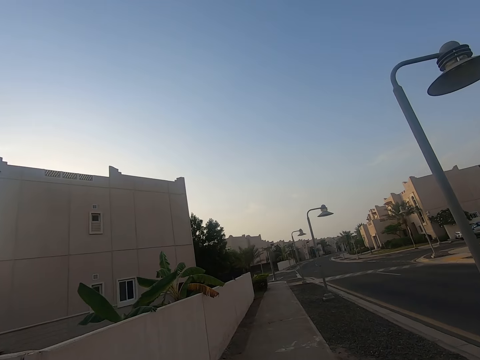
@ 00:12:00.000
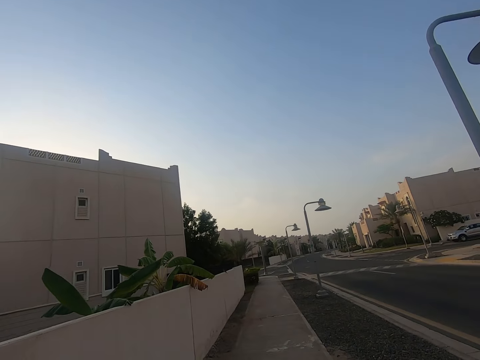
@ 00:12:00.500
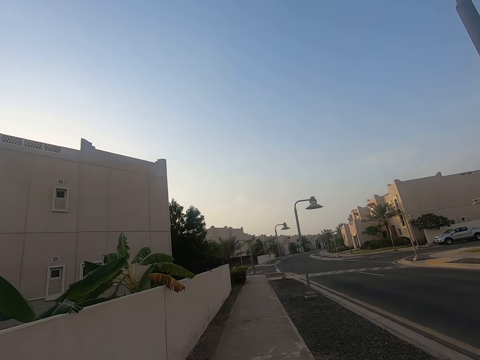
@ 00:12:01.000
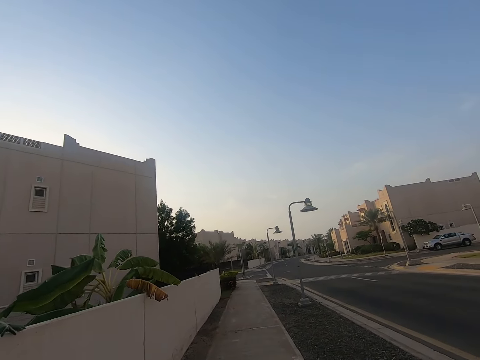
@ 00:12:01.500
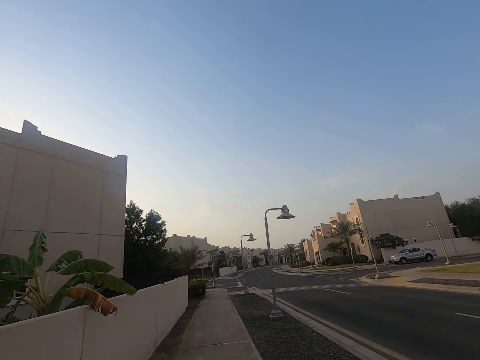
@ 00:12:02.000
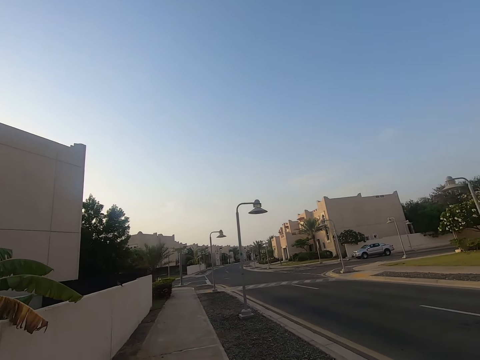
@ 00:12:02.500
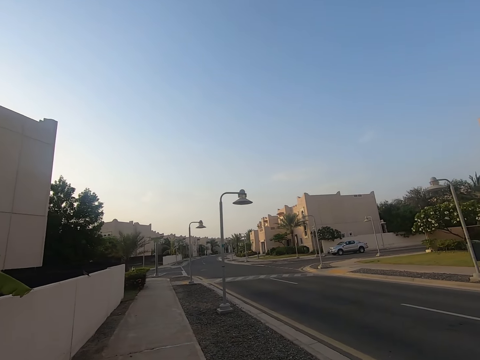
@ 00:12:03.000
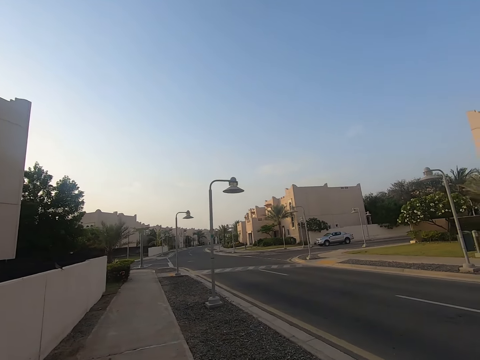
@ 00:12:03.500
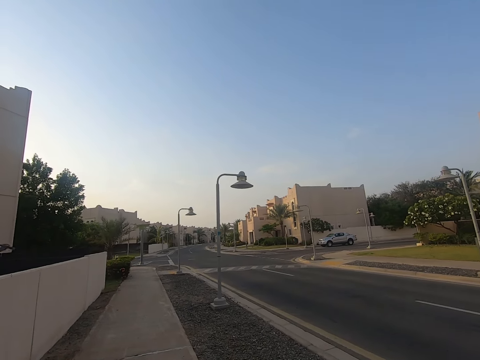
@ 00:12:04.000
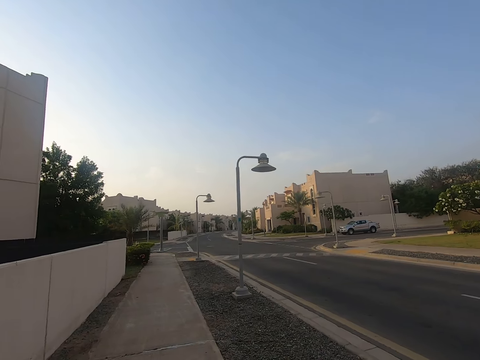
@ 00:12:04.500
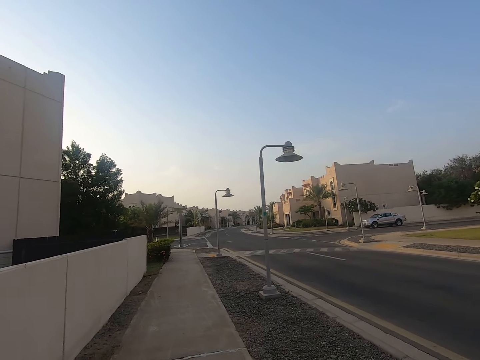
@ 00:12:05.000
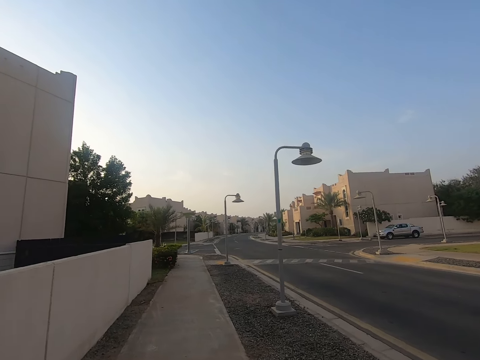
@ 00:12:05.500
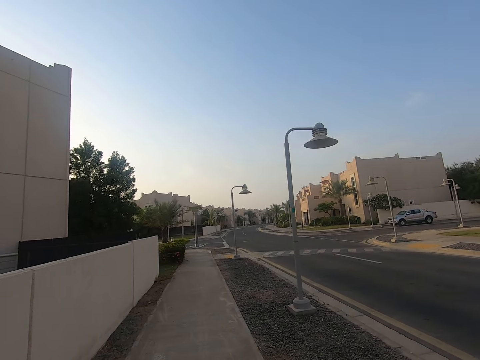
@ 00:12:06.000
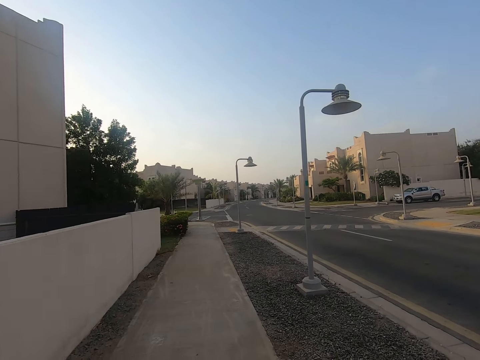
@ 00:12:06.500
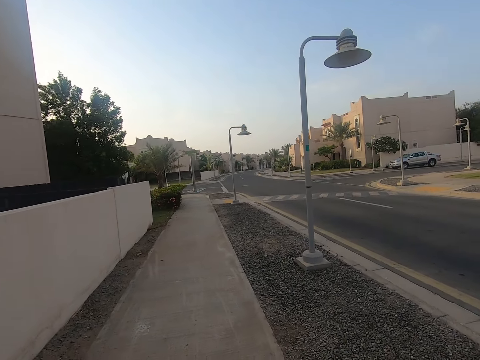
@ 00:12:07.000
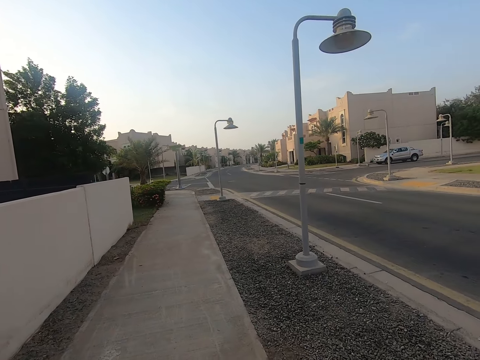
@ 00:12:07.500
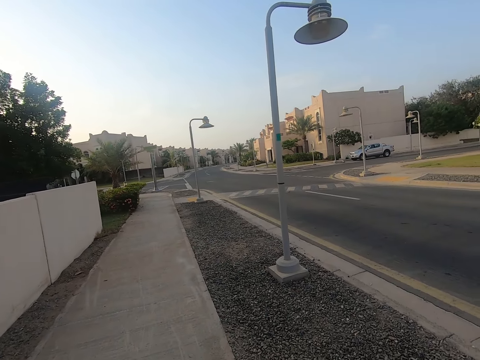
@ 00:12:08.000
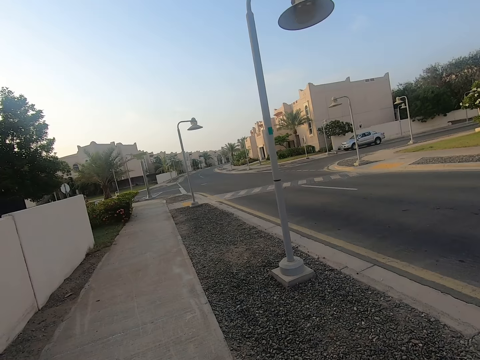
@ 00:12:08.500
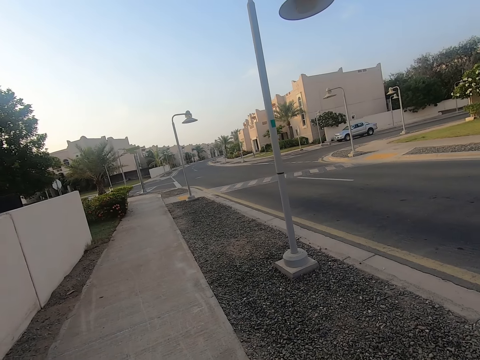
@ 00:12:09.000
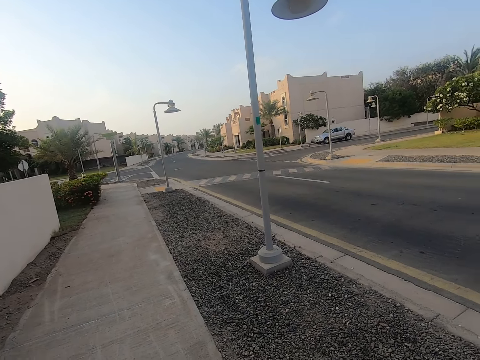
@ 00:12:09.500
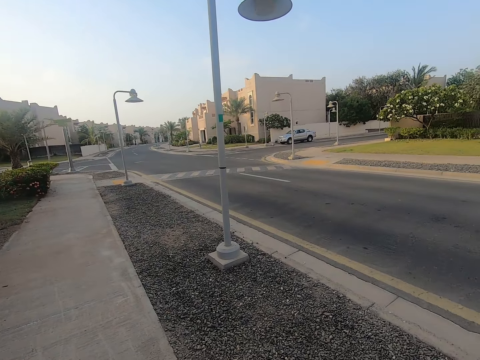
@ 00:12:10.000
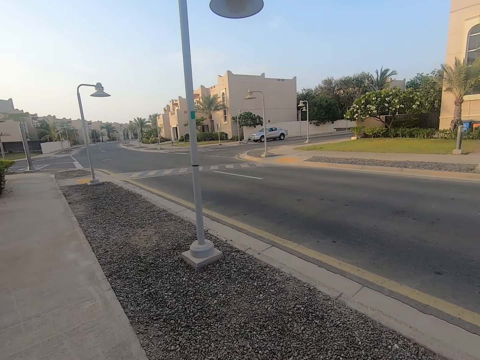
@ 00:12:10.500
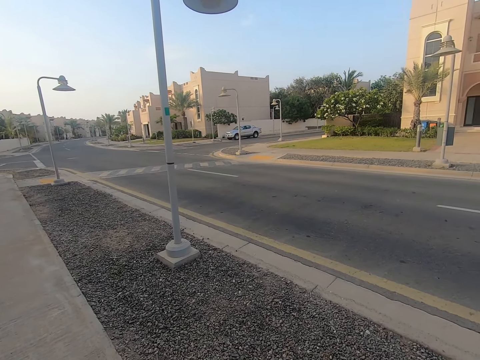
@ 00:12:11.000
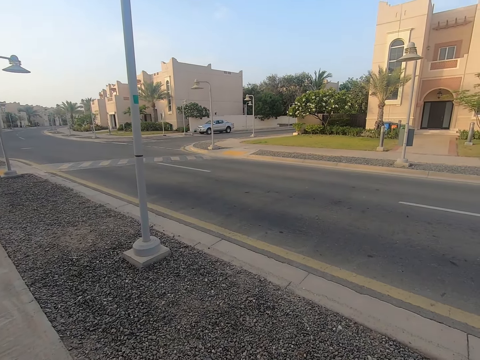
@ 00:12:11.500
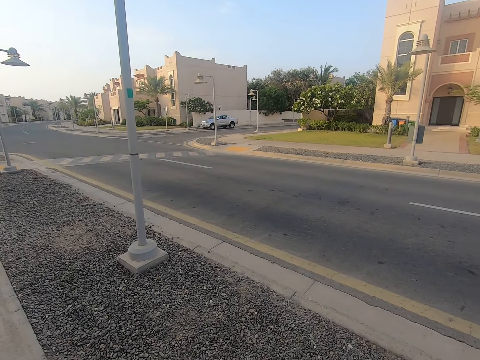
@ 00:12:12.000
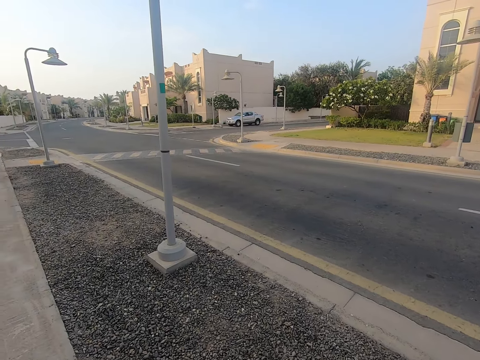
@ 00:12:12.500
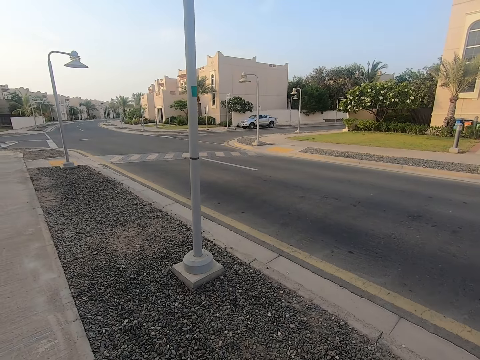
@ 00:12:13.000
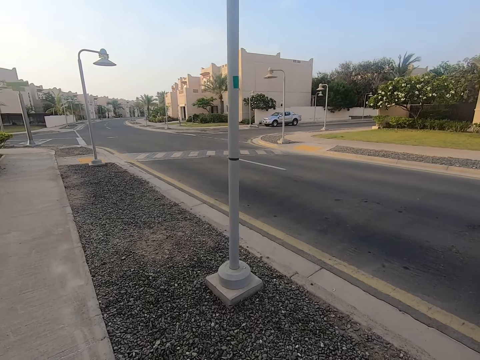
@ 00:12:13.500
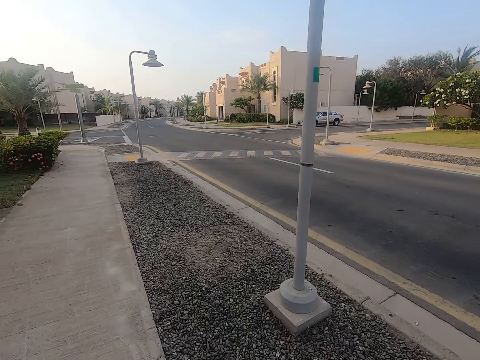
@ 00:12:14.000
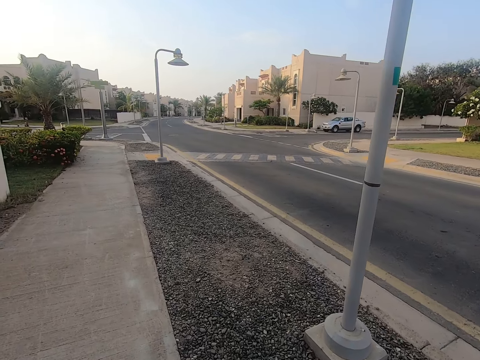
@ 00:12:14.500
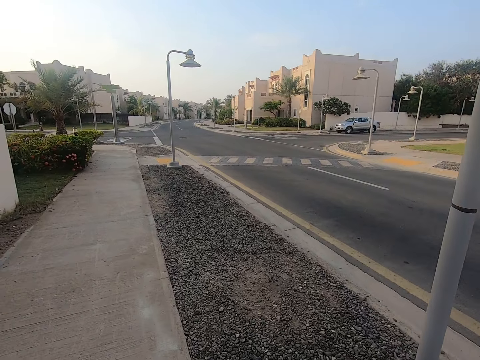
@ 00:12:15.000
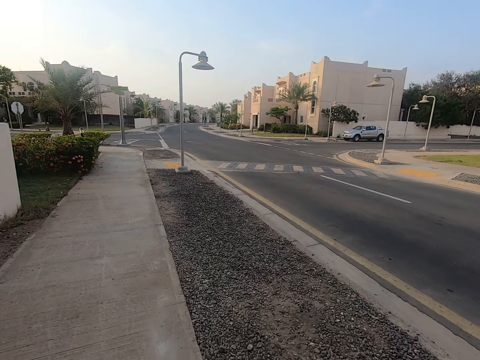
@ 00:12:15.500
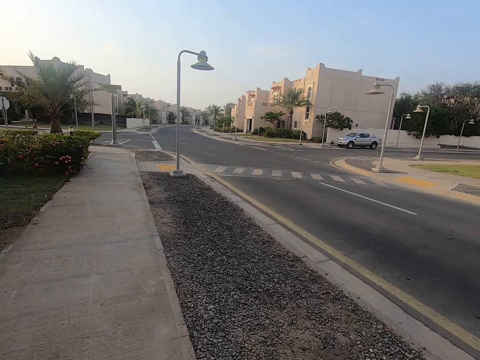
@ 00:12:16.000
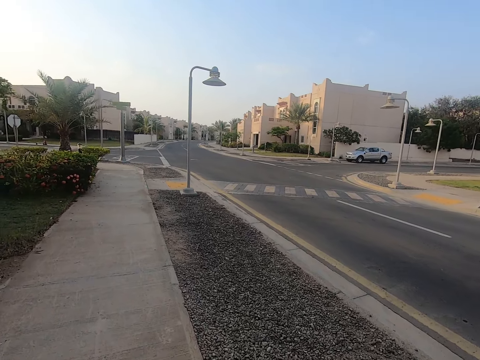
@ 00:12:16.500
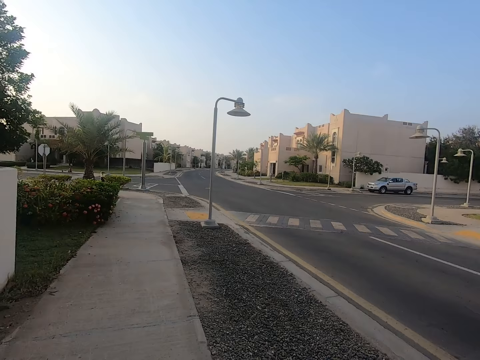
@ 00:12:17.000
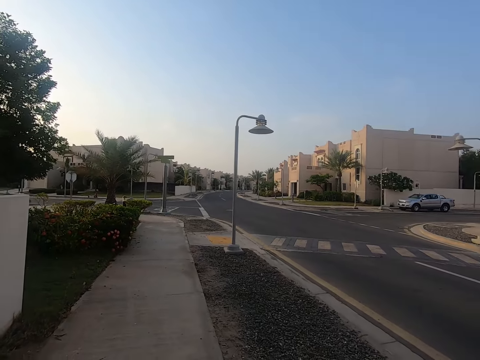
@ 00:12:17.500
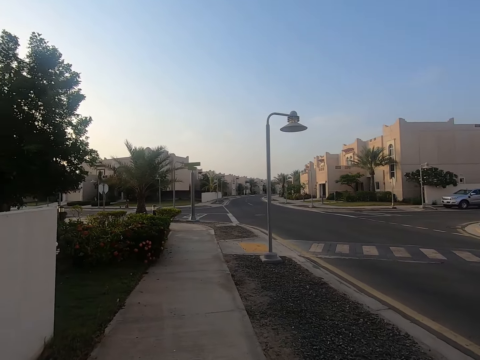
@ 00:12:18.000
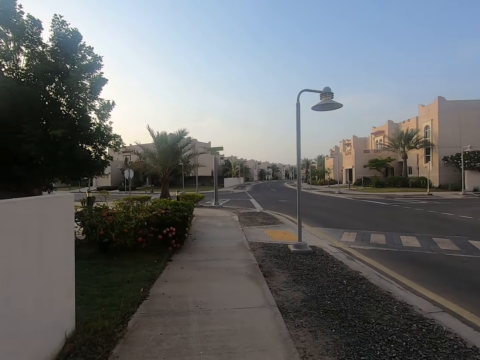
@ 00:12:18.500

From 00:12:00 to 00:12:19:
The camera wearer stops on the pavement. They face on the right, look around the road and ride a baby in a baby car on the pavement.

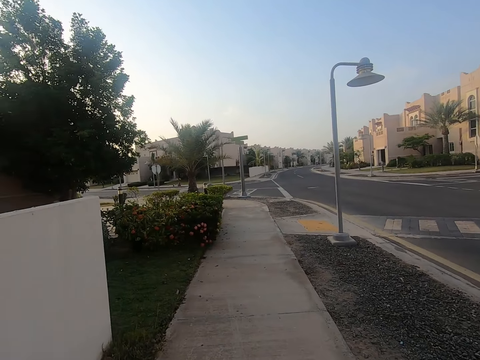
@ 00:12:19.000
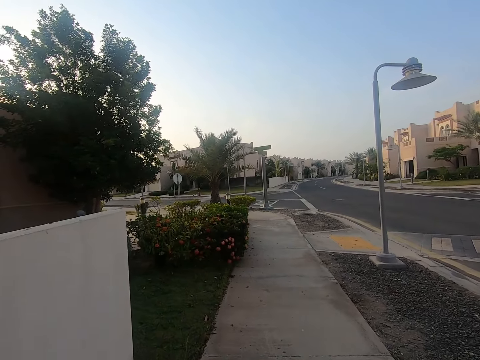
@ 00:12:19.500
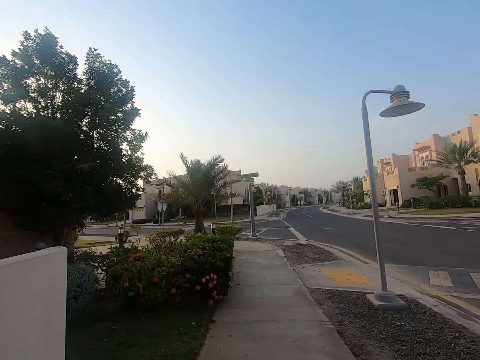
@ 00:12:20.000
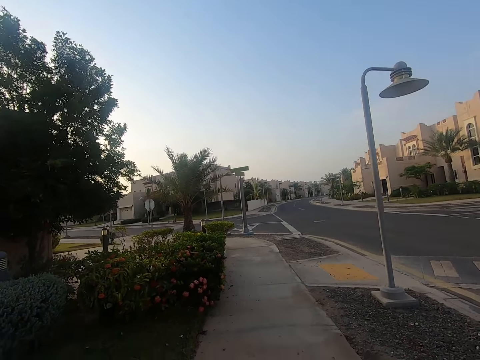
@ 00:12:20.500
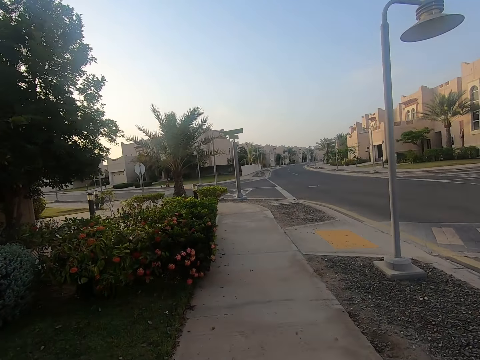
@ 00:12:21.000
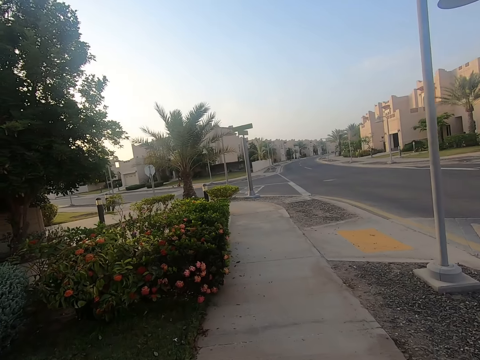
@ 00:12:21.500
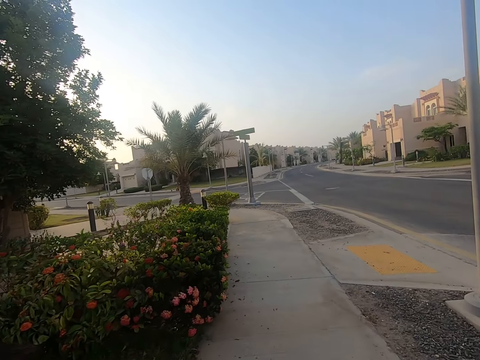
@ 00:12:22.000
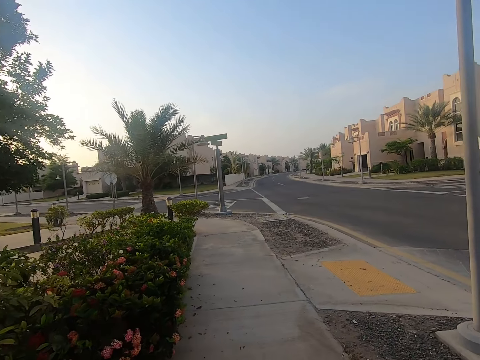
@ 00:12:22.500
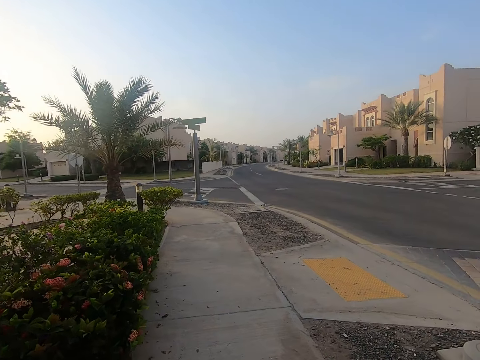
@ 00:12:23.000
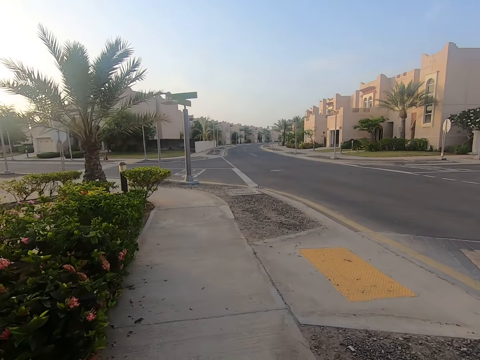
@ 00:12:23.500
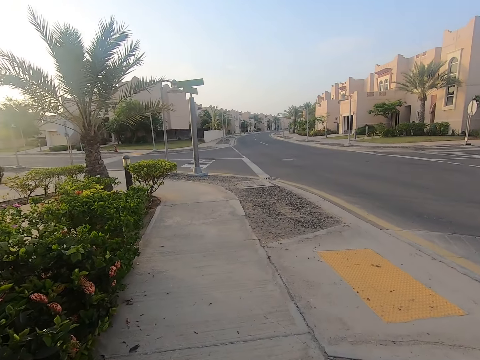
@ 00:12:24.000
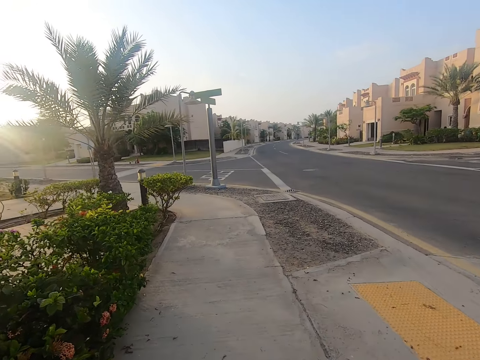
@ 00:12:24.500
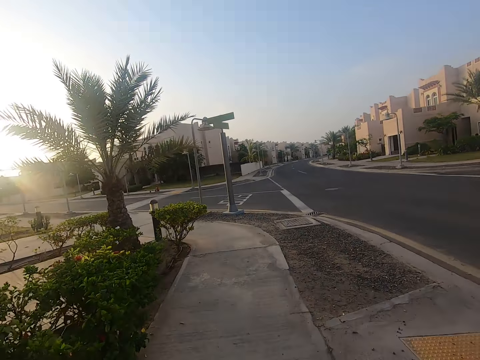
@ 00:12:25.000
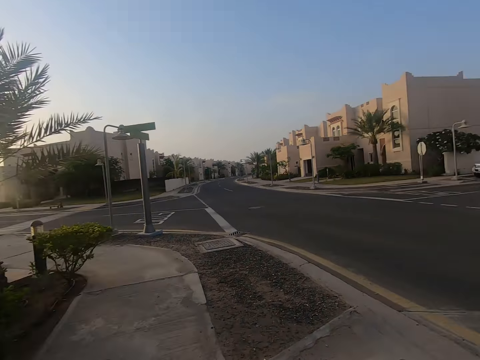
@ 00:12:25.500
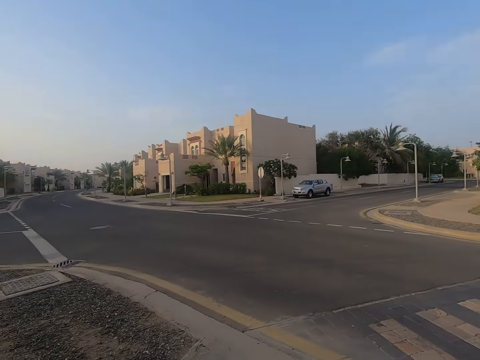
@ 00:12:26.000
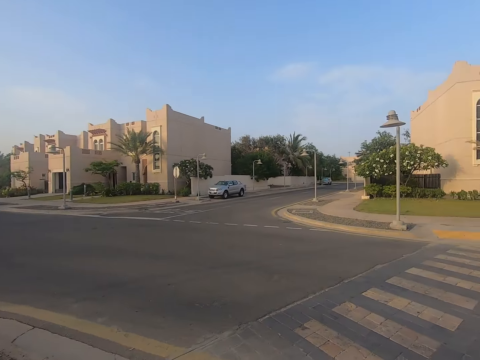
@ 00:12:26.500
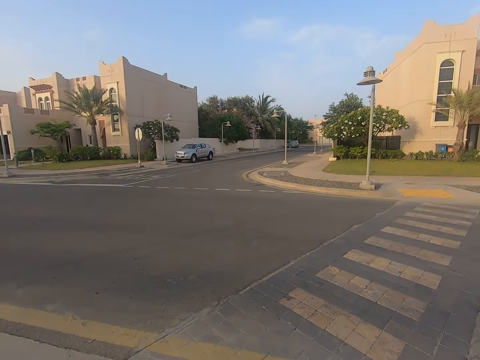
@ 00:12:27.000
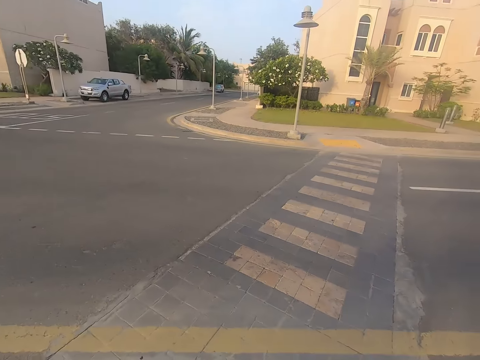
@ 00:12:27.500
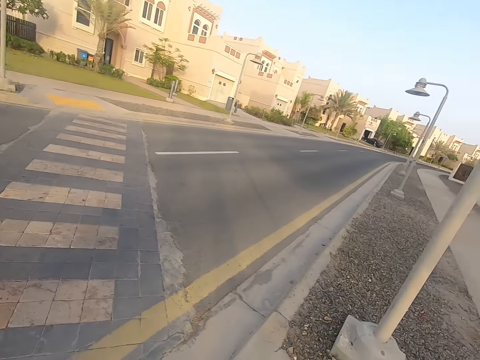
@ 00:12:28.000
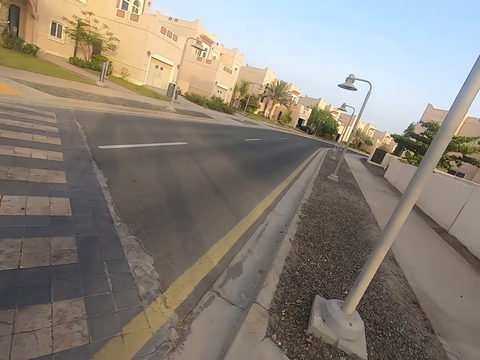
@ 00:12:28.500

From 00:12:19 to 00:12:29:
The camera wearer pushes a baby stroller on a pathway. They look around the road. They turn back.
